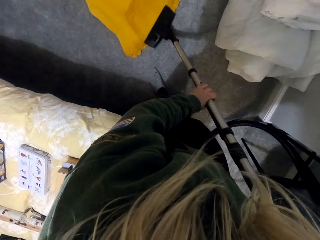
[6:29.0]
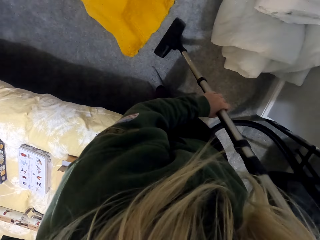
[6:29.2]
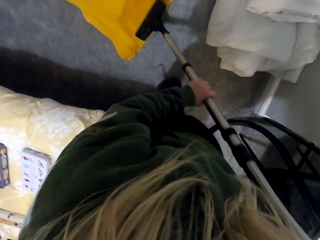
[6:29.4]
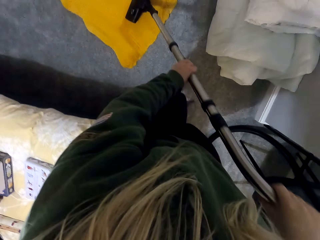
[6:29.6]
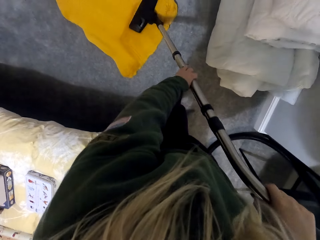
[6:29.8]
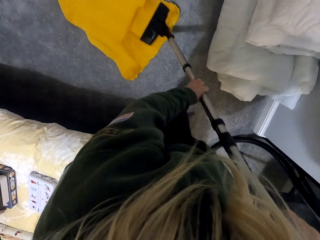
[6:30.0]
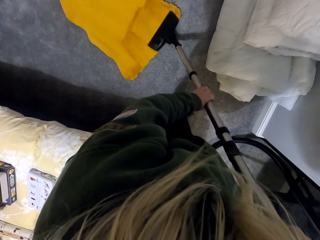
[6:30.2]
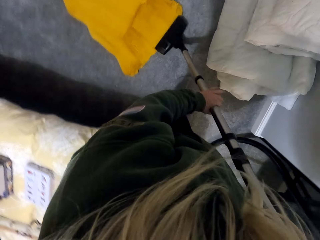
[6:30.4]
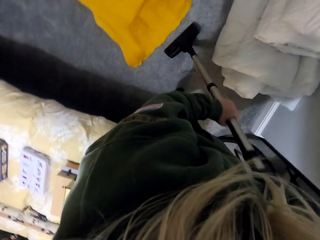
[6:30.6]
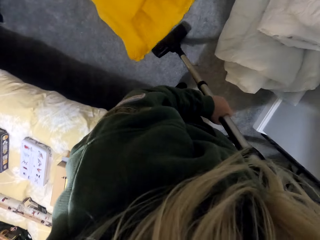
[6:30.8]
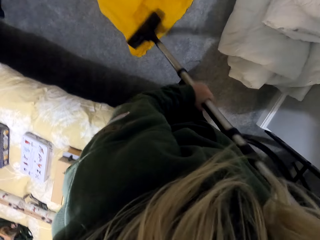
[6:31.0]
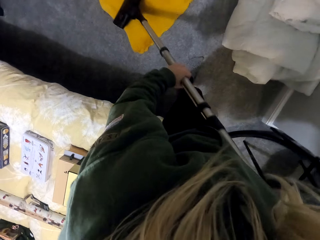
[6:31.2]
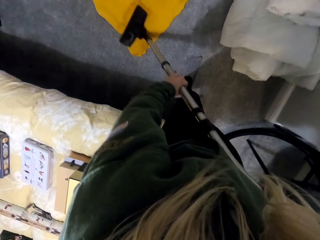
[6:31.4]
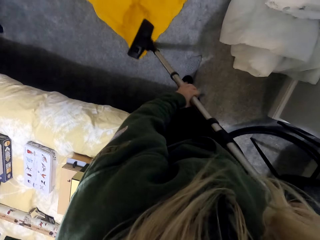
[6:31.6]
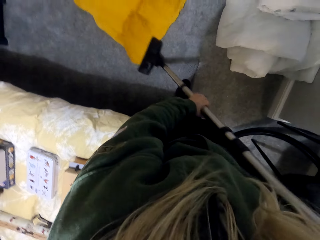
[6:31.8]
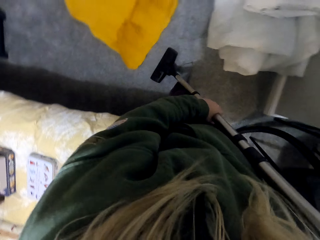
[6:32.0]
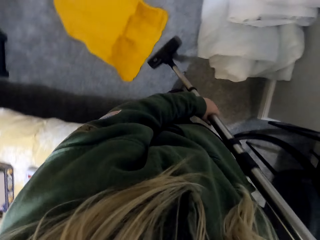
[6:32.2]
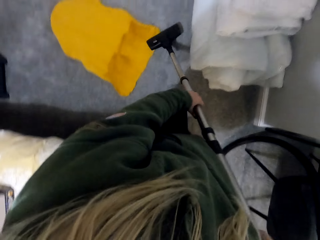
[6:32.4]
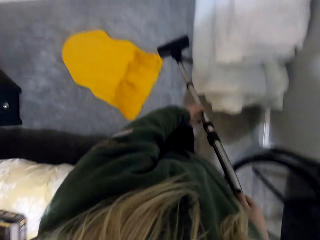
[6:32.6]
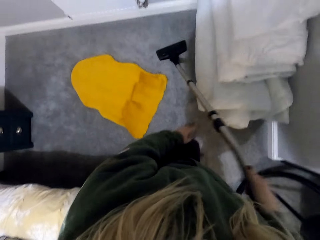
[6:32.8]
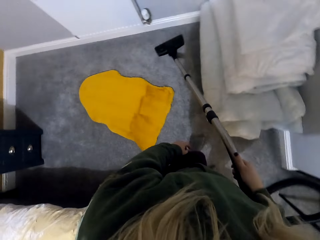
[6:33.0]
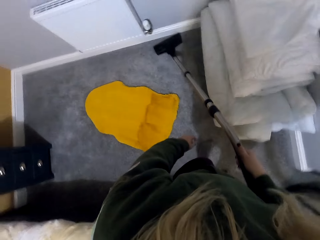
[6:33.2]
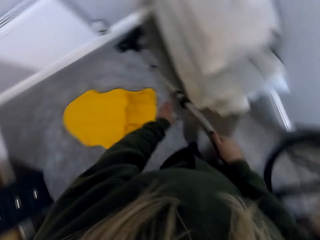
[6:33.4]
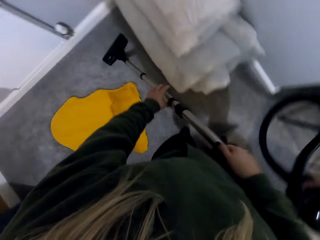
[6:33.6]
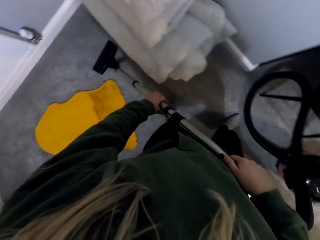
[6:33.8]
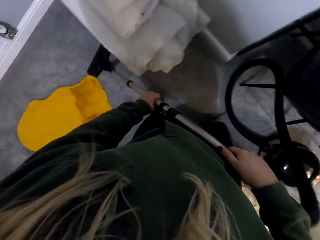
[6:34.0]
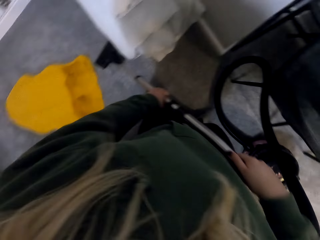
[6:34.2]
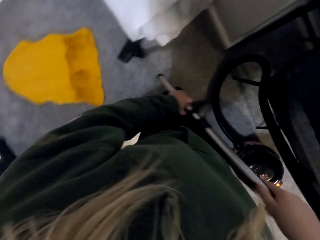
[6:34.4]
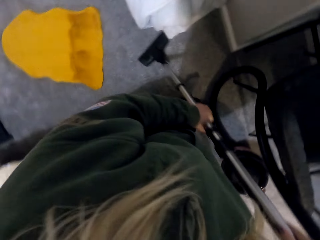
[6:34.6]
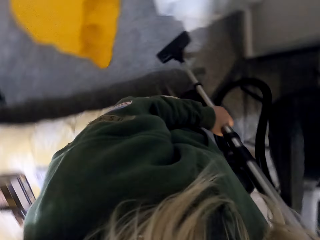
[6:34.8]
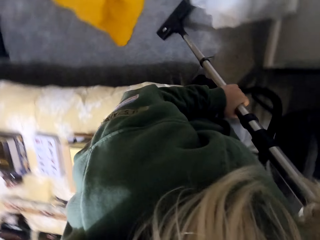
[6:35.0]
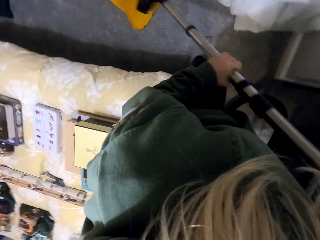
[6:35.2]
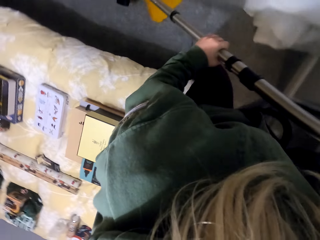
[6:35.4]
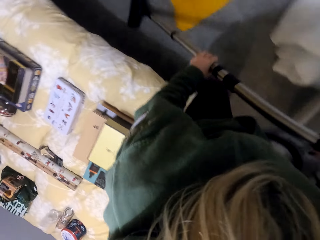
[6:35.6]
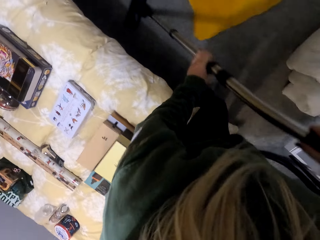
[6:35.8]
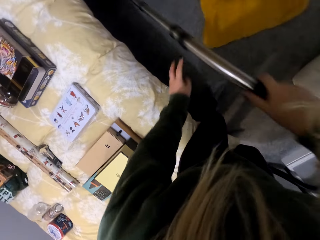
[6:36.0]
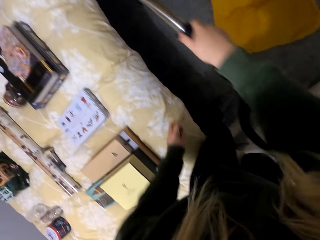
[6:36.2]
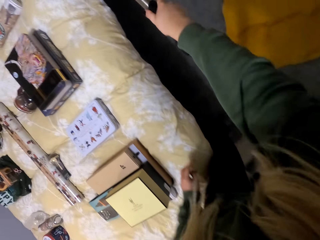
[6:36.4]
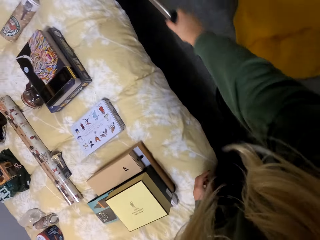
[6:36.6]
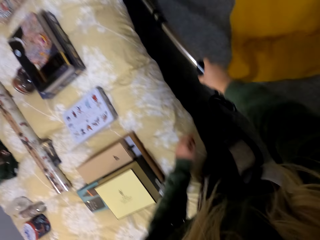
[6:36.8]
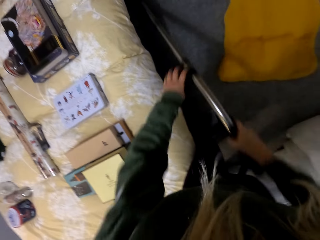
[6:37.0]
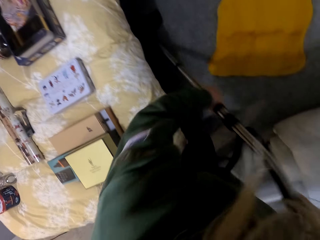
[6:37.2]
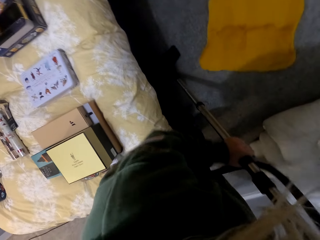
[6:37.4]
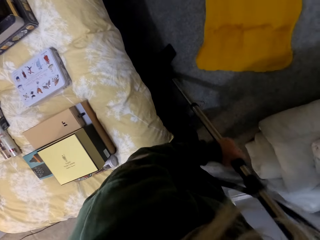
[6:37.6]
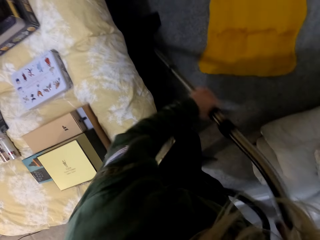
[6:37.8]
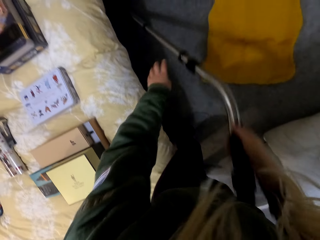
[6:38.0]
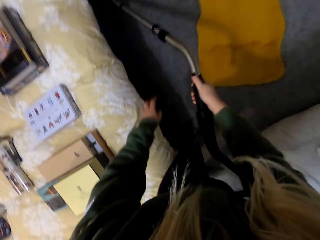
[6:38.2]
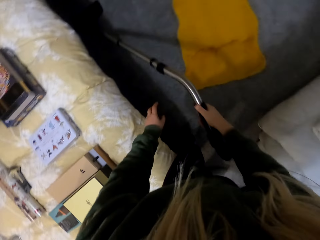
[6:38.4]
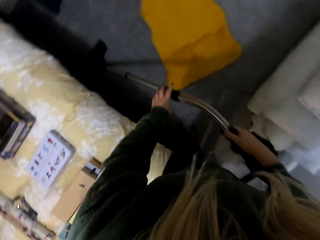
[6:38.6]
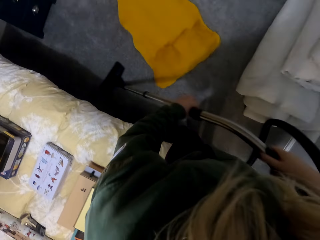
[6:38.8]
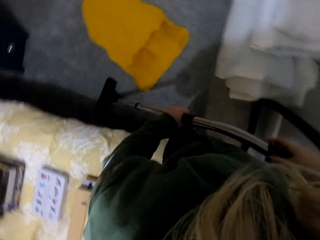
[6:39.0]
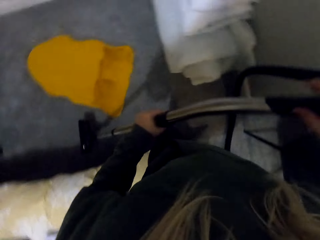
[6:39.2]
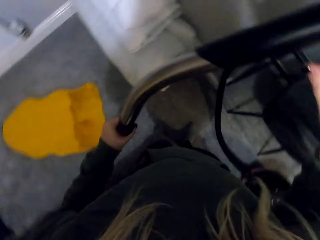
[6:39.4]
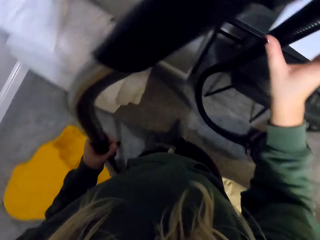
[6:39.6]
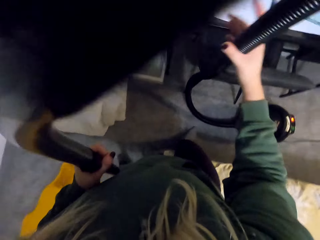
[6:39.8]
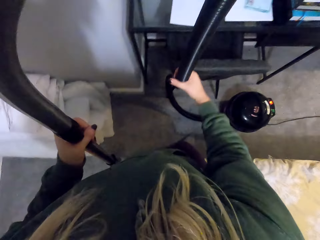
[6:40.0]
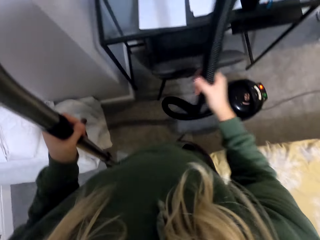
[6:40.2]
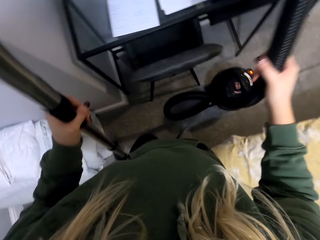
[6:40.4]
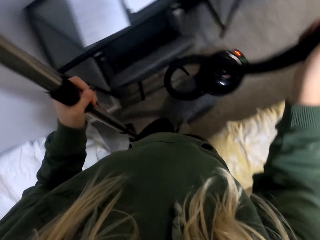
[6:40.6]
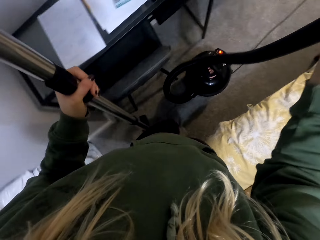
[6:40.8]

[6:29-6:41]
The camera wearer continues cleaning a room using a vacuum cleaner.

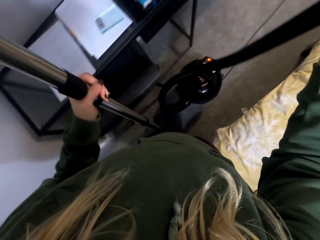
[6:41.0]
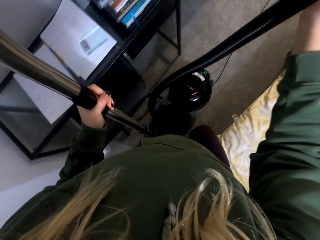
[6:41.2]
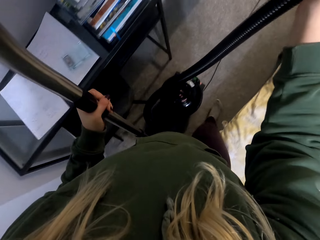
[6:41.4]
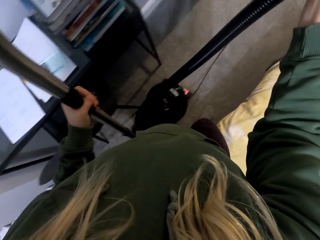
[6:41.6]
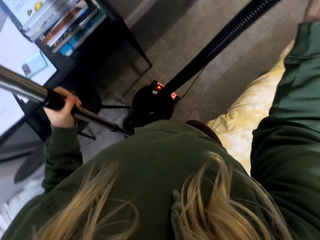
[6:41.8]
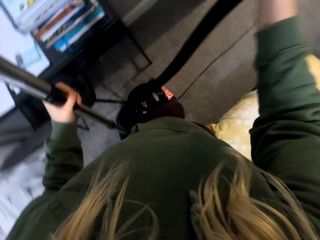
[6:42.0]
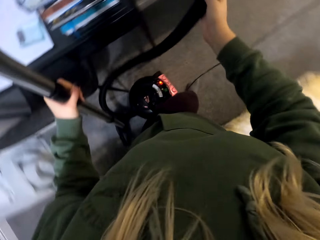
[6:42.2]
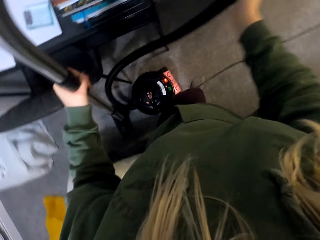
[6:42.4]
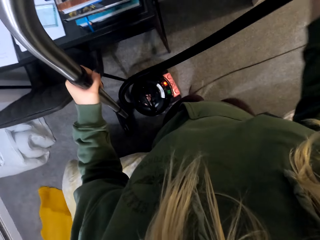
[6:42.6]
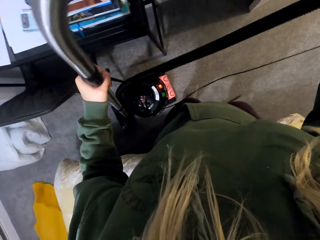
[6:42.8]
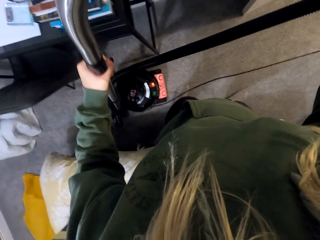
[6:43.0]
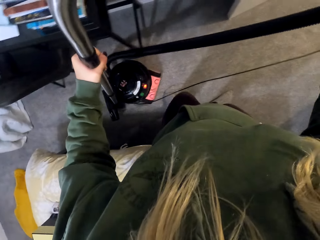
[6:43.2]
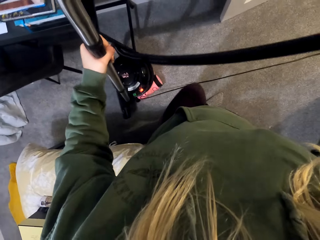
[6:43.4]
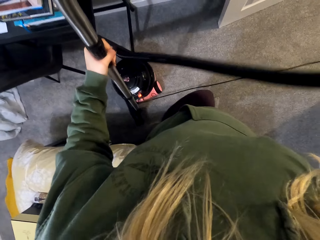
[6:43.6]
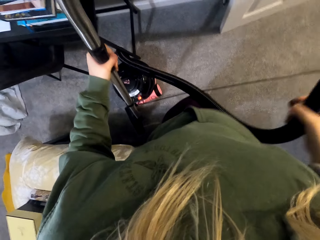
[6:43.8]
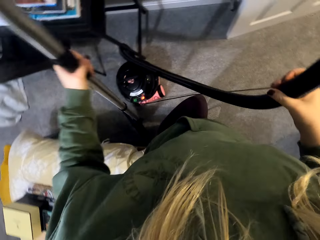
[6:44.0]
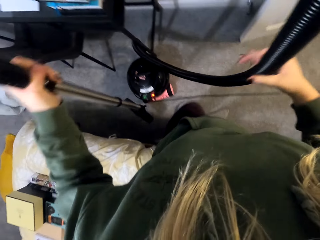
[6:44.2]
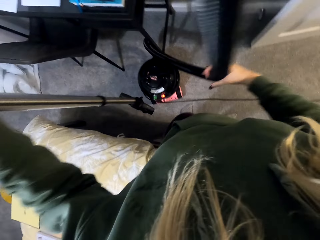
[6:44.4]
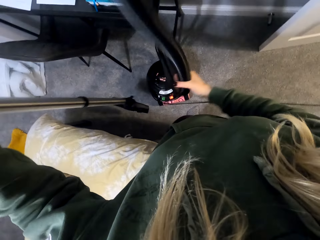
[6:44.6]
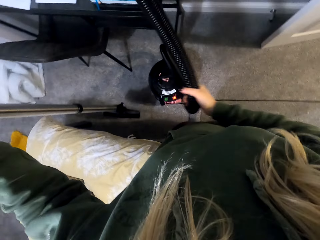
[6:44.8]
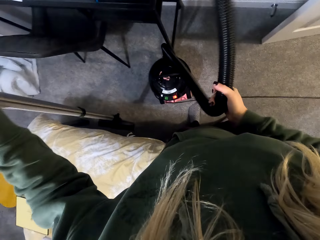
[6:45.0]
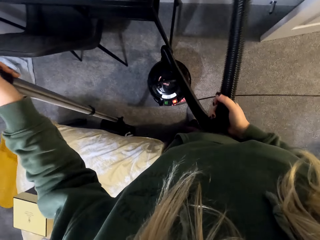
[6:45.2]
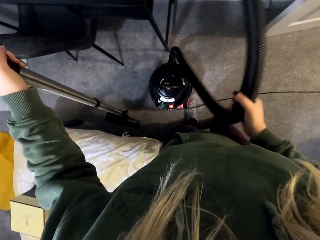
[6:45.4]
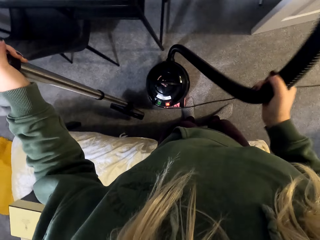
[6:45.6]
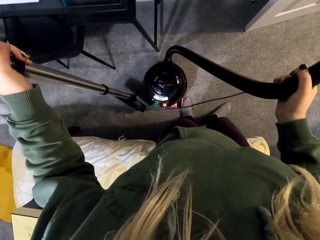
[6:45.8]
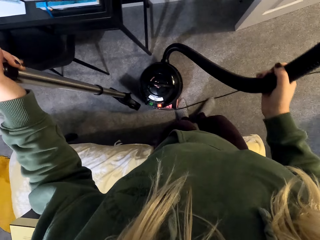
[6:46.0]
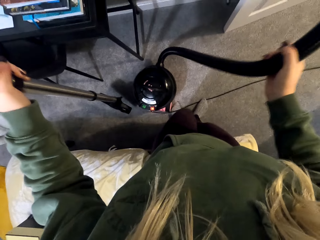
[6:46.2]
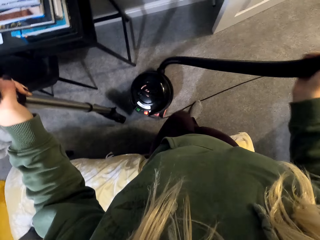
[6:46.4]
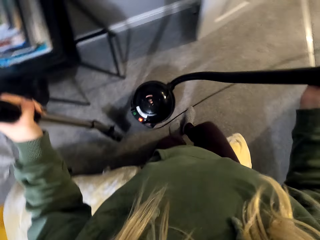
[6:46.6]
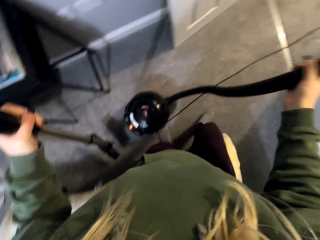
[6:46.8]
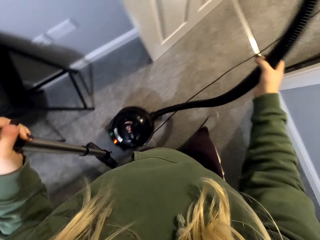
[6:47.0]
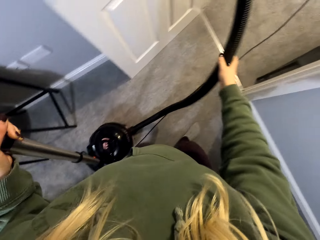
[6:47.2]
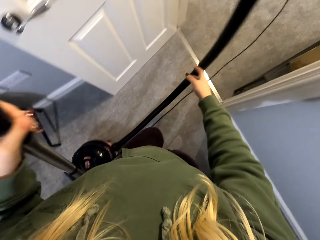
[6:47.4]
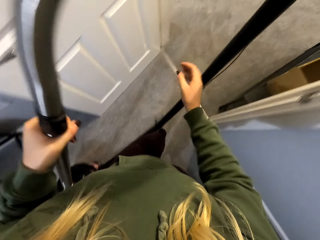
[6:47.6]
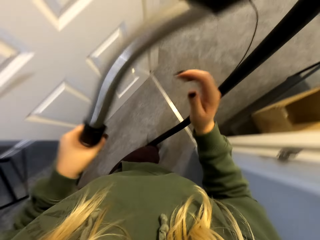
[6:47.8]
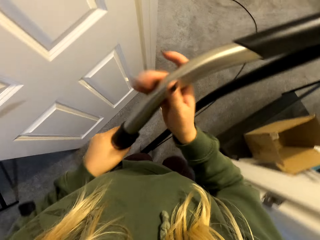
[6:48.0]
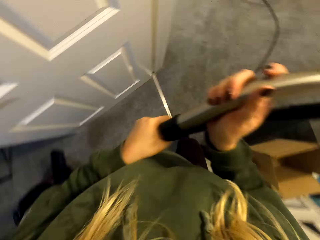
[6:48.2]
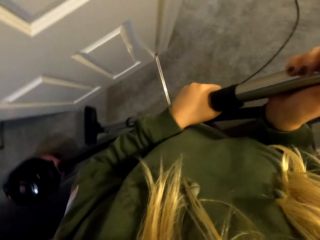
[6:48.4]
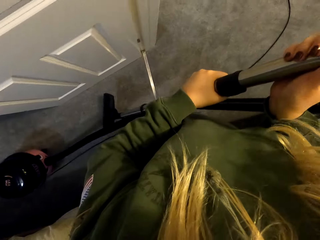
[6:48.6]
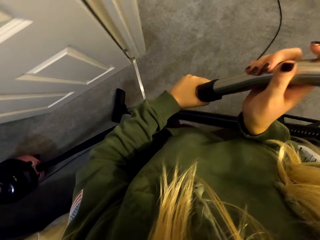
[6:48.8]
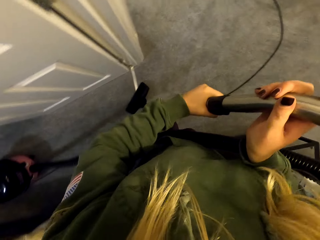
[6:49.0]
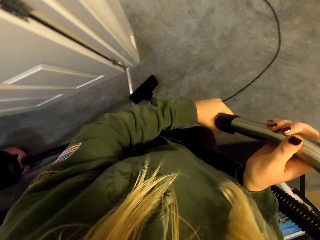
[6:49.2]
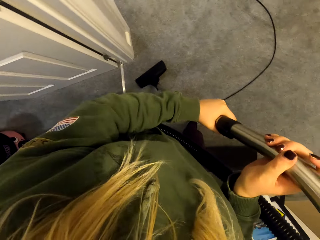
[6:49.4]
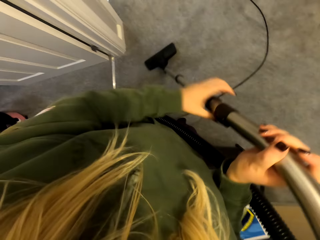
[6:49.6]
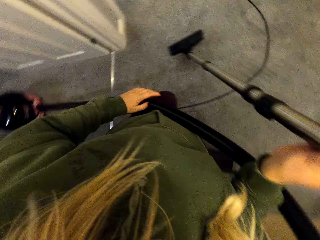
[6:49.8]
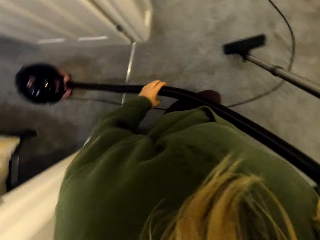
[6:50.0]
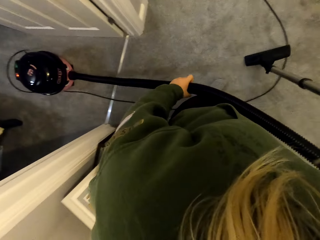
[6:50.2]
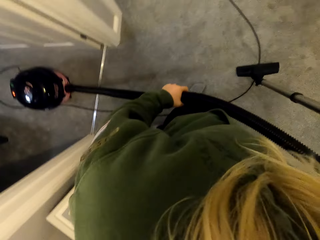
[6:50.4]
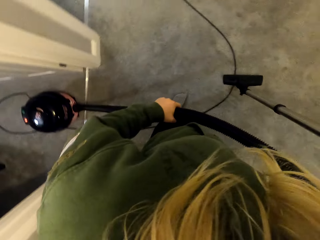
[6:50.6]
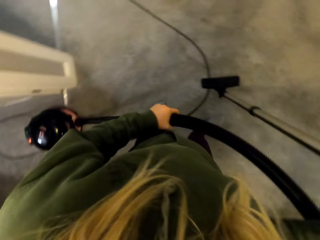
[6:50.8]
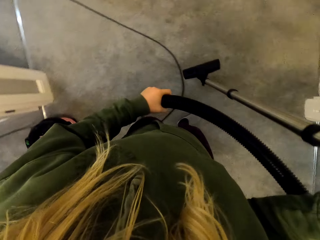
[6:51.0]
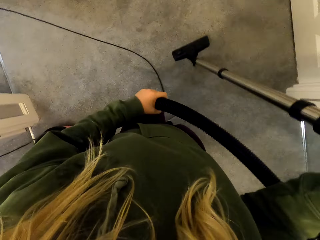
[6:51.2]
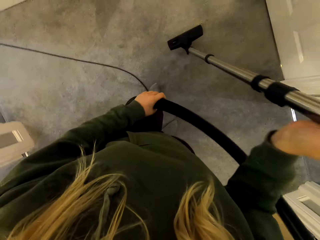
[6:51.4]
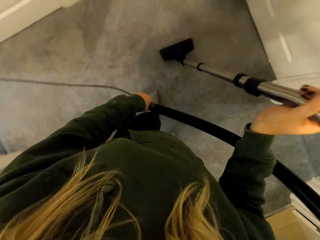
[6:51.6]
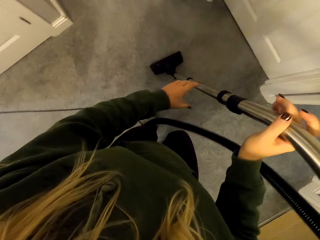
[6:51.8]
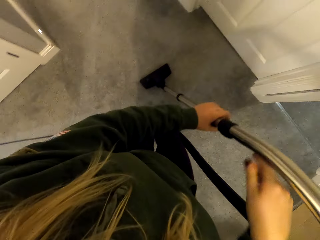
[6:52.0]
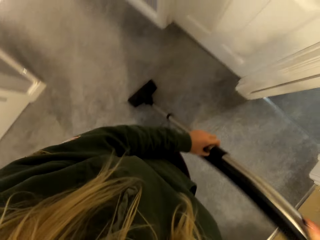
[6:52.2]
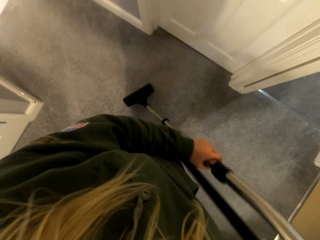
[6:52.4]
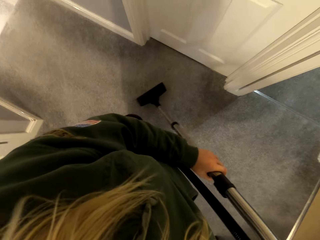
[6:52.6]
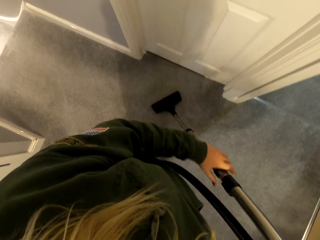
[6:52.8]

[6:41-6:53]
The camera wearer pulls a vacuum cleaner machine.
